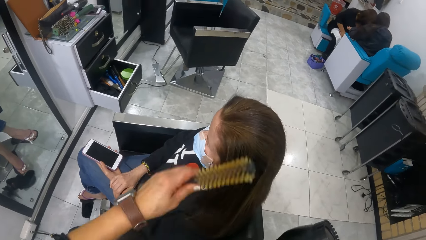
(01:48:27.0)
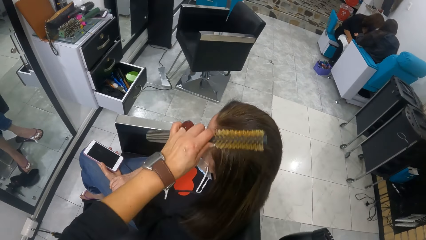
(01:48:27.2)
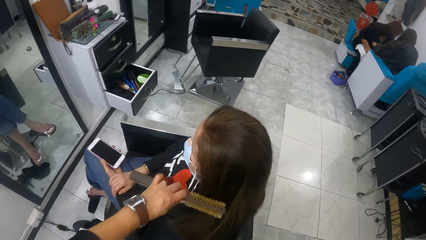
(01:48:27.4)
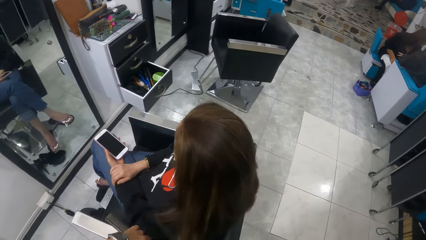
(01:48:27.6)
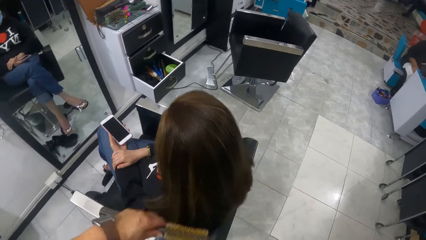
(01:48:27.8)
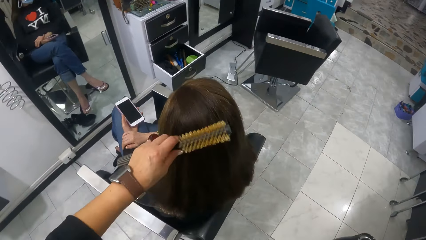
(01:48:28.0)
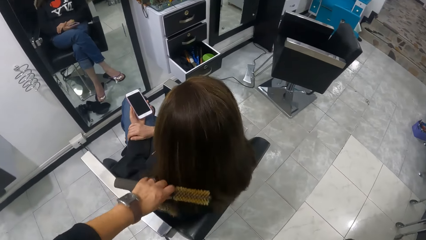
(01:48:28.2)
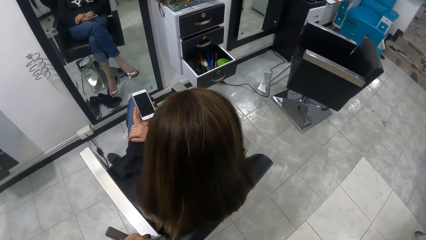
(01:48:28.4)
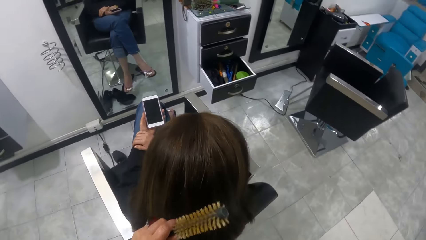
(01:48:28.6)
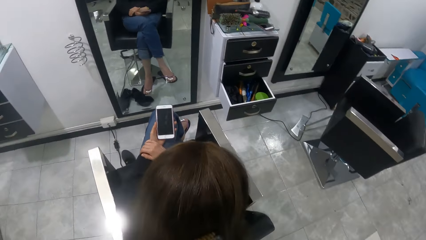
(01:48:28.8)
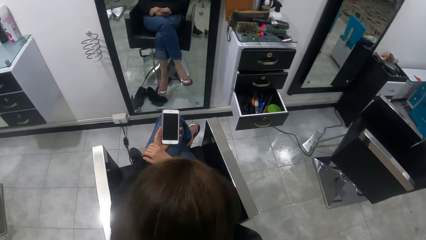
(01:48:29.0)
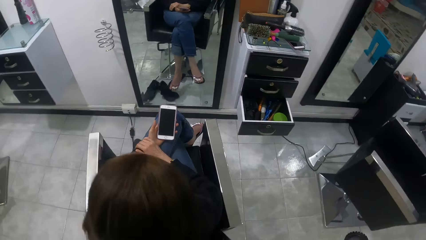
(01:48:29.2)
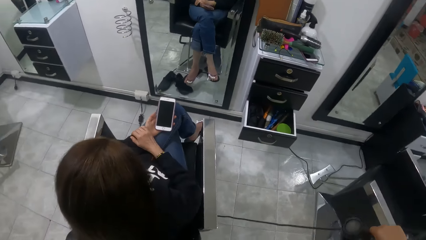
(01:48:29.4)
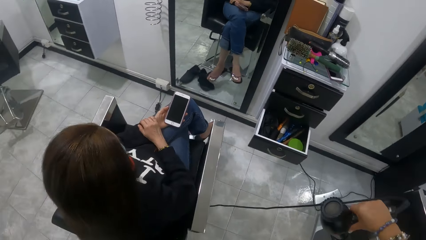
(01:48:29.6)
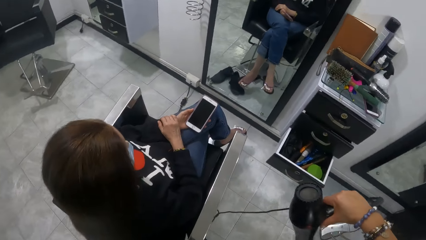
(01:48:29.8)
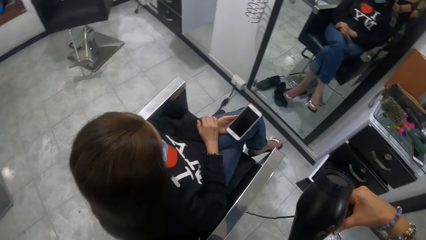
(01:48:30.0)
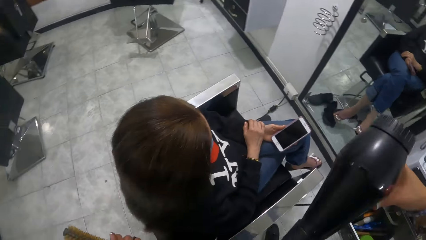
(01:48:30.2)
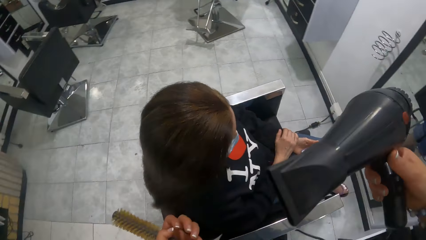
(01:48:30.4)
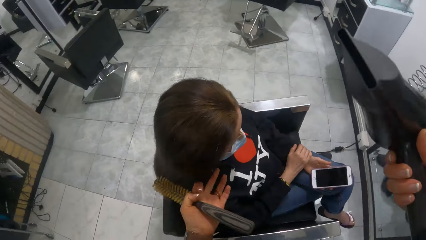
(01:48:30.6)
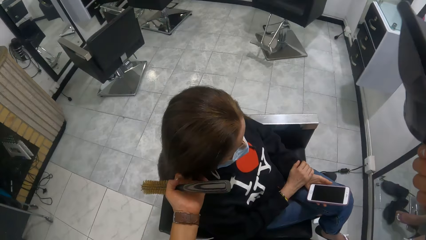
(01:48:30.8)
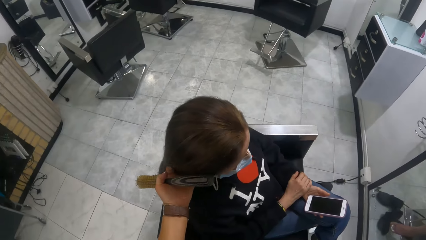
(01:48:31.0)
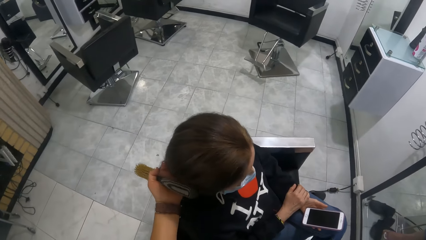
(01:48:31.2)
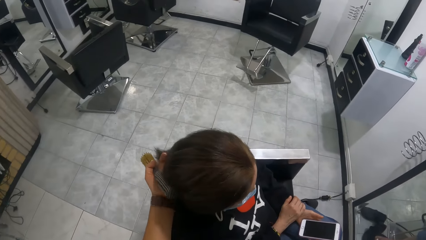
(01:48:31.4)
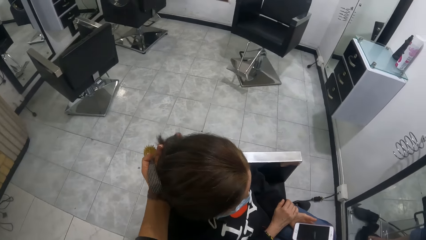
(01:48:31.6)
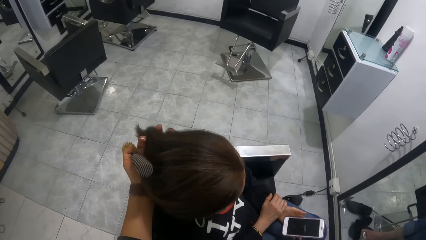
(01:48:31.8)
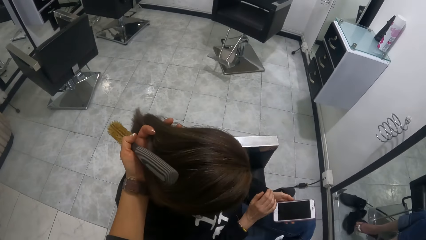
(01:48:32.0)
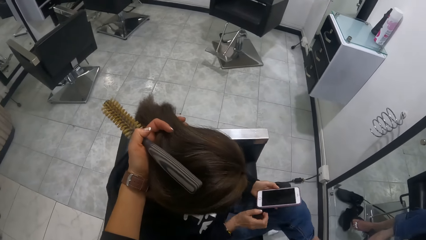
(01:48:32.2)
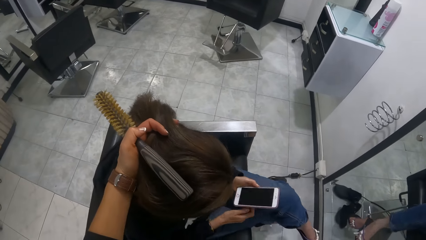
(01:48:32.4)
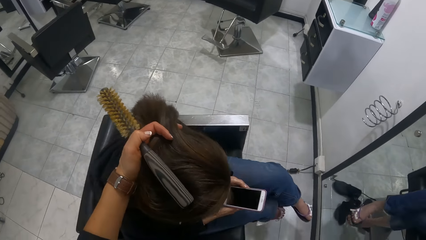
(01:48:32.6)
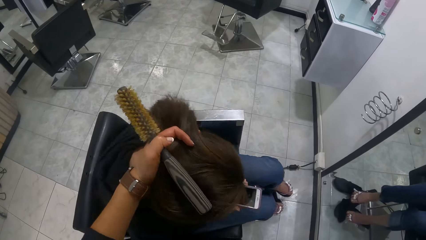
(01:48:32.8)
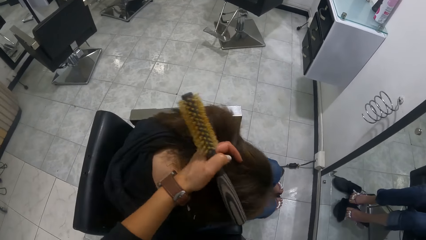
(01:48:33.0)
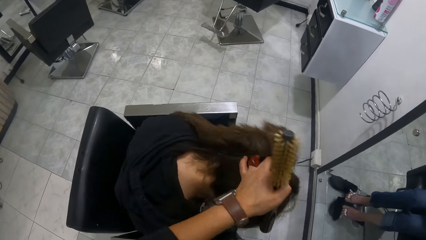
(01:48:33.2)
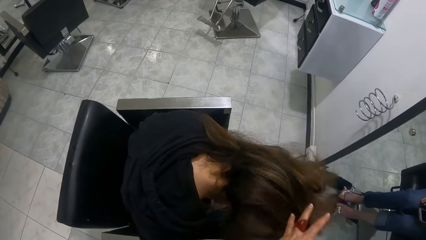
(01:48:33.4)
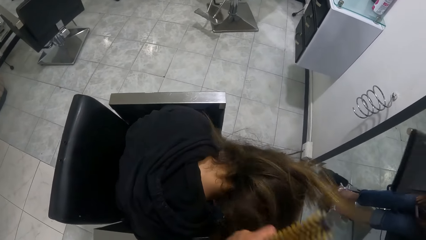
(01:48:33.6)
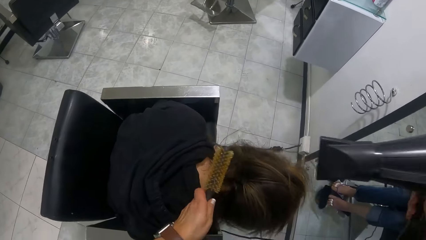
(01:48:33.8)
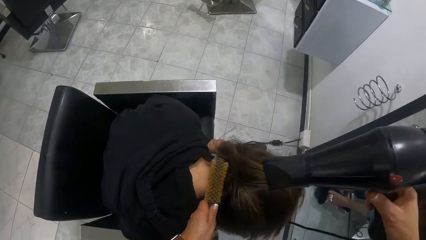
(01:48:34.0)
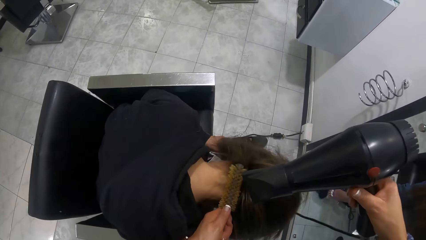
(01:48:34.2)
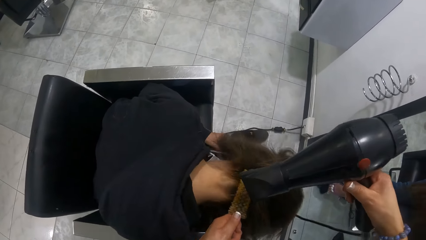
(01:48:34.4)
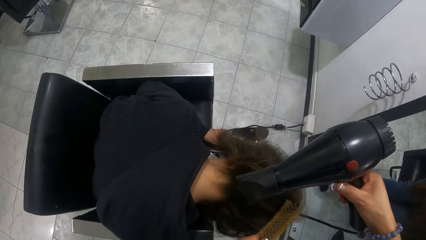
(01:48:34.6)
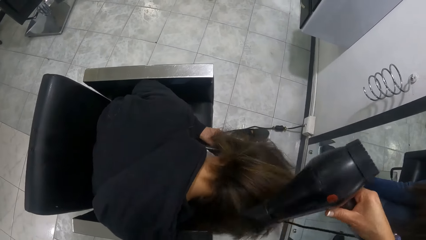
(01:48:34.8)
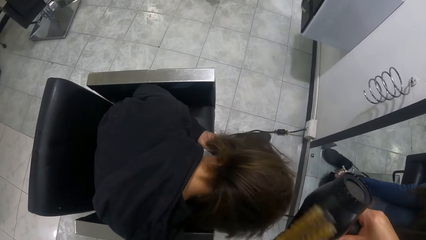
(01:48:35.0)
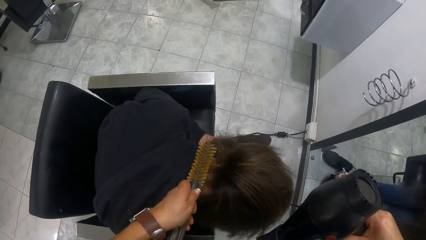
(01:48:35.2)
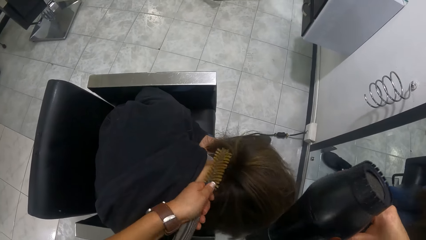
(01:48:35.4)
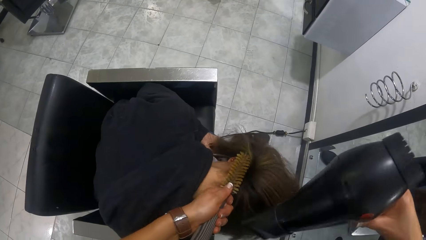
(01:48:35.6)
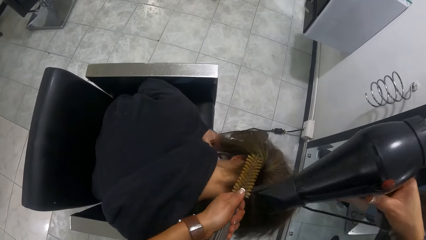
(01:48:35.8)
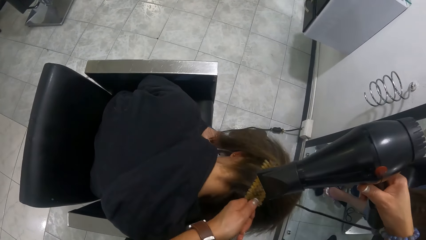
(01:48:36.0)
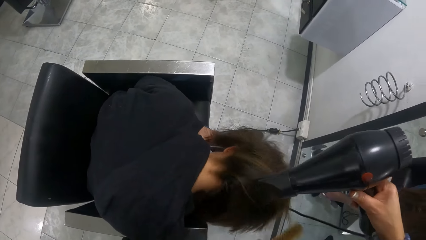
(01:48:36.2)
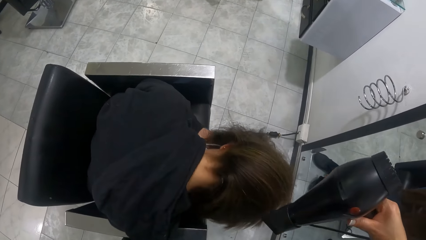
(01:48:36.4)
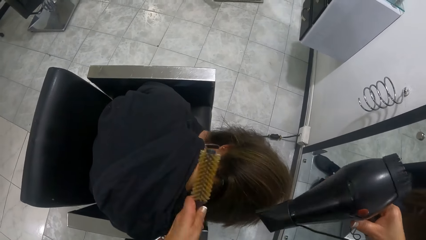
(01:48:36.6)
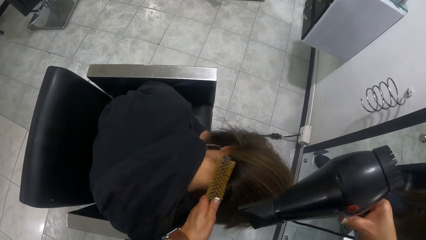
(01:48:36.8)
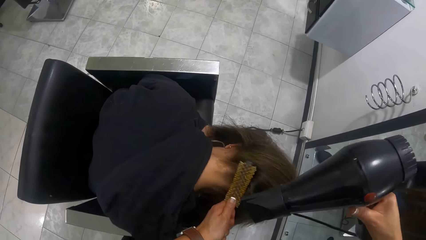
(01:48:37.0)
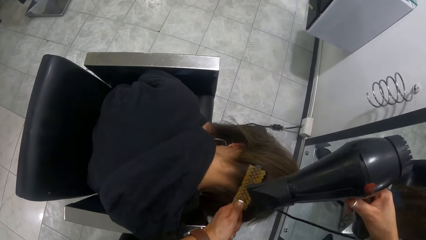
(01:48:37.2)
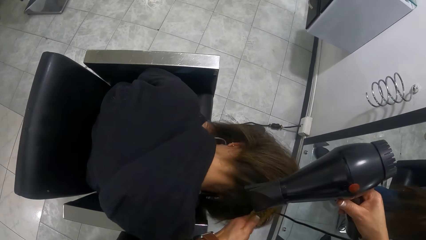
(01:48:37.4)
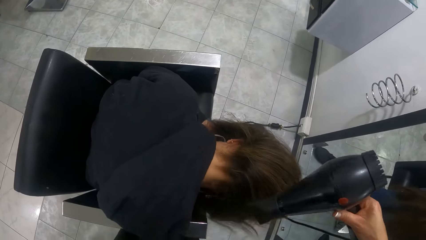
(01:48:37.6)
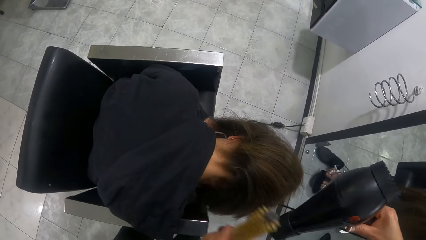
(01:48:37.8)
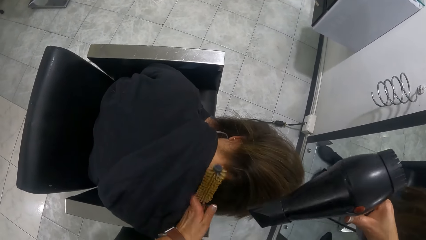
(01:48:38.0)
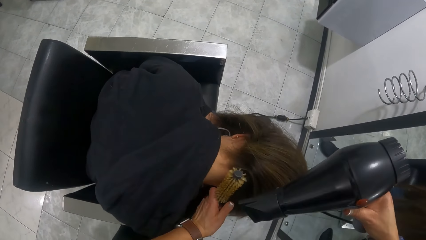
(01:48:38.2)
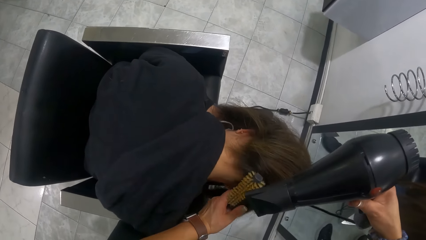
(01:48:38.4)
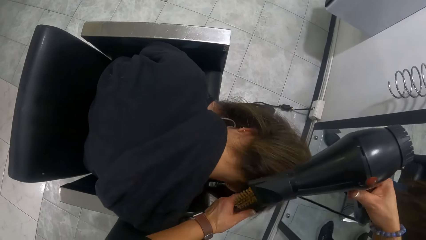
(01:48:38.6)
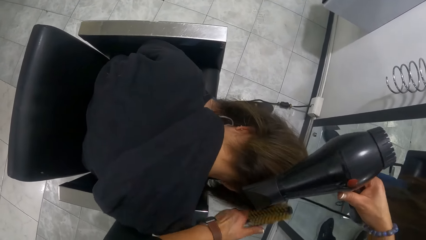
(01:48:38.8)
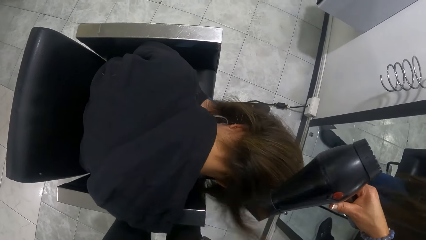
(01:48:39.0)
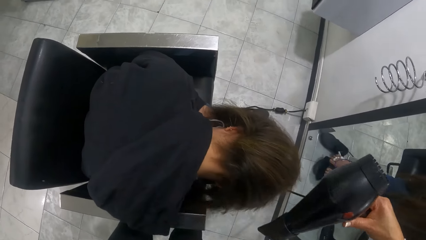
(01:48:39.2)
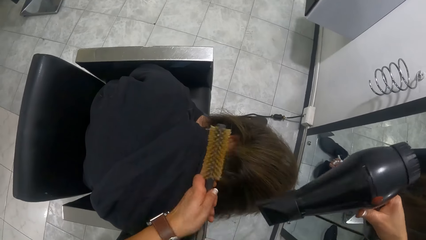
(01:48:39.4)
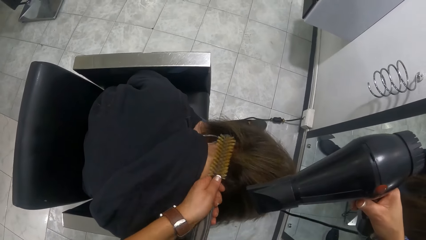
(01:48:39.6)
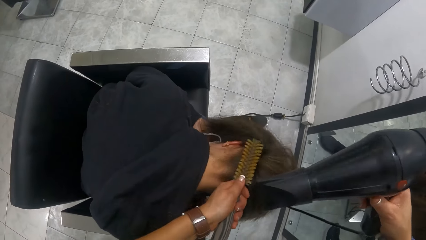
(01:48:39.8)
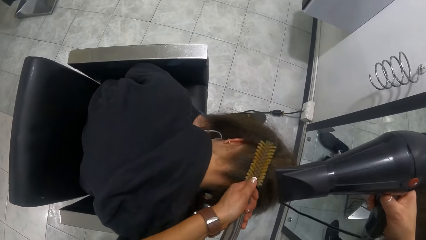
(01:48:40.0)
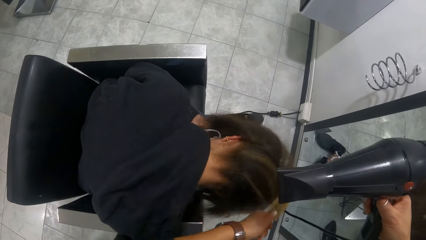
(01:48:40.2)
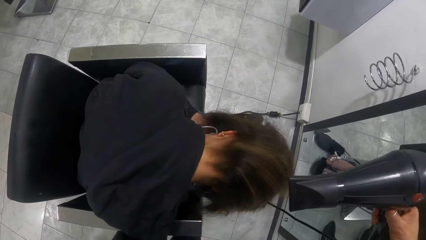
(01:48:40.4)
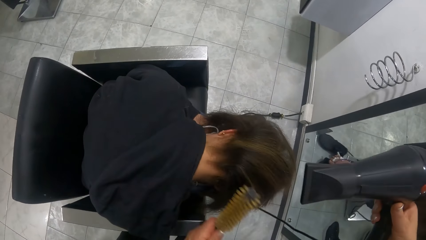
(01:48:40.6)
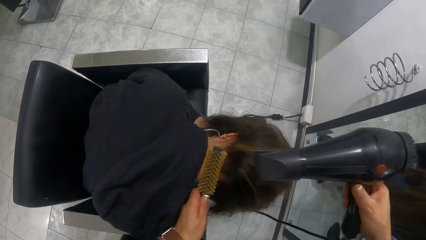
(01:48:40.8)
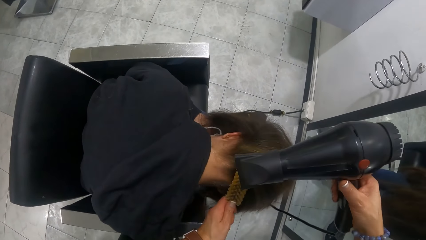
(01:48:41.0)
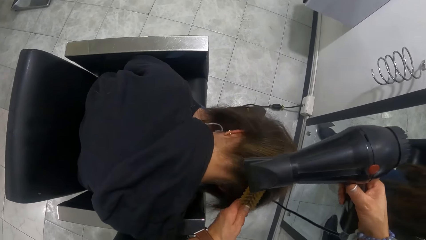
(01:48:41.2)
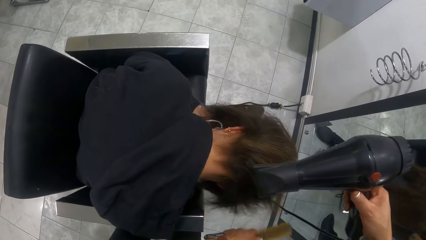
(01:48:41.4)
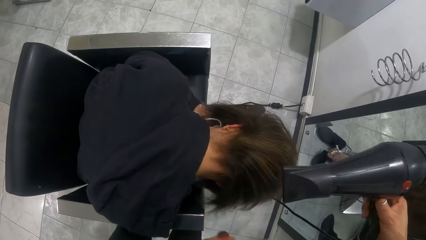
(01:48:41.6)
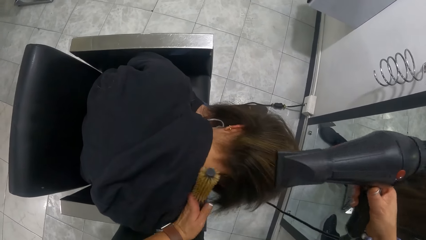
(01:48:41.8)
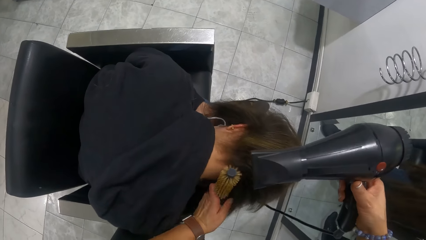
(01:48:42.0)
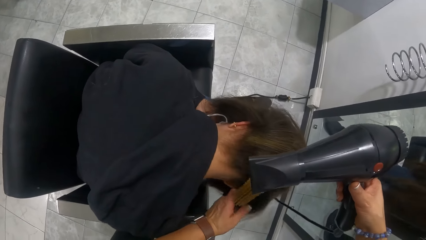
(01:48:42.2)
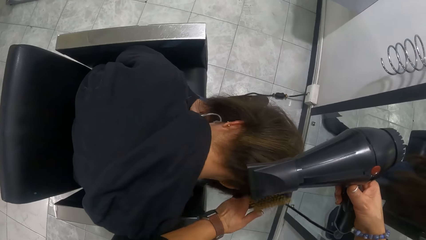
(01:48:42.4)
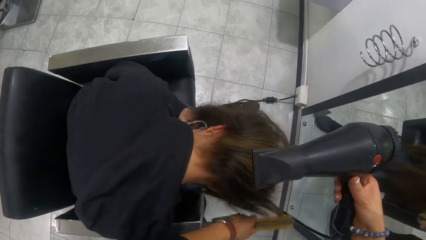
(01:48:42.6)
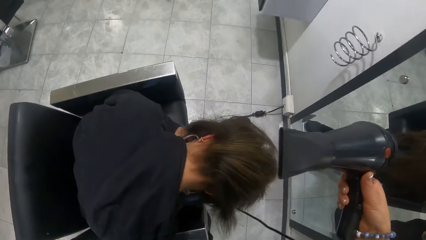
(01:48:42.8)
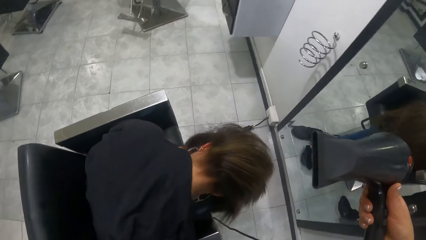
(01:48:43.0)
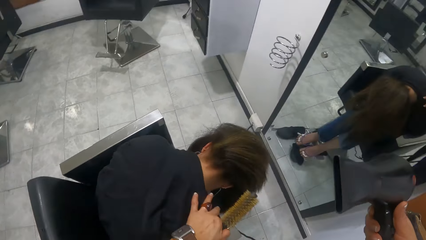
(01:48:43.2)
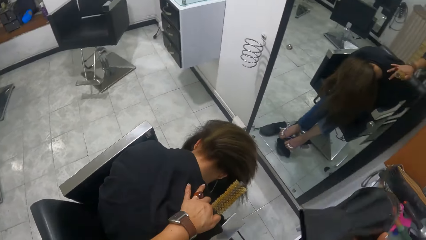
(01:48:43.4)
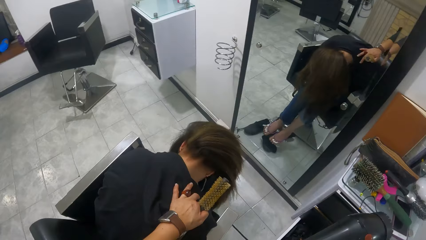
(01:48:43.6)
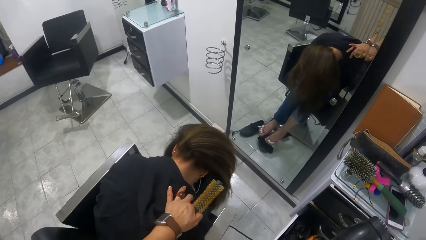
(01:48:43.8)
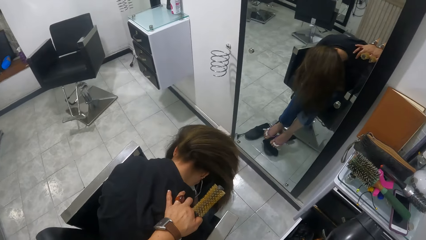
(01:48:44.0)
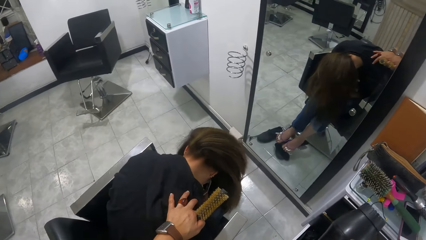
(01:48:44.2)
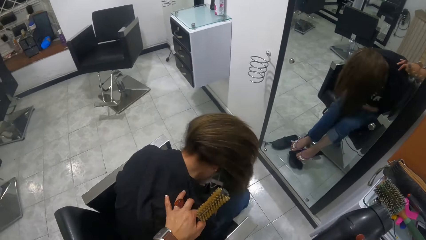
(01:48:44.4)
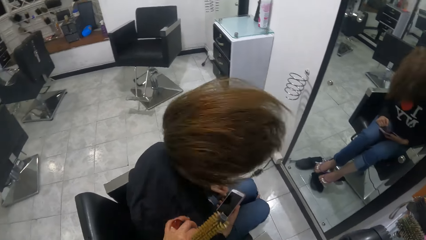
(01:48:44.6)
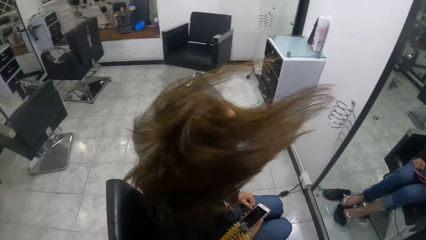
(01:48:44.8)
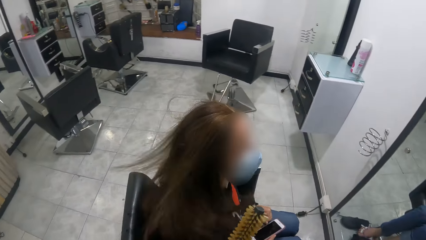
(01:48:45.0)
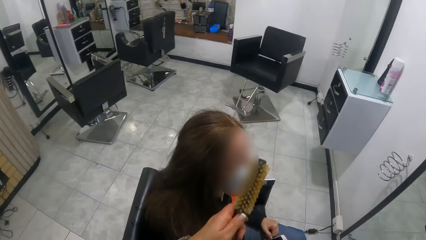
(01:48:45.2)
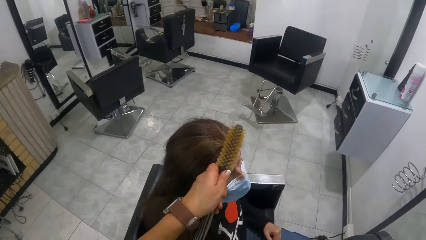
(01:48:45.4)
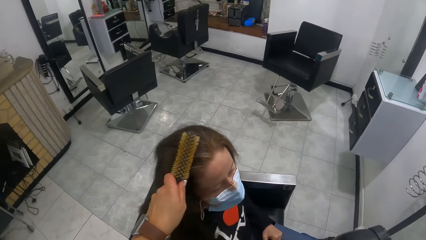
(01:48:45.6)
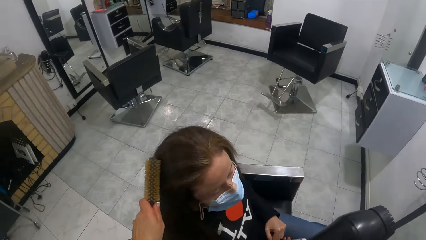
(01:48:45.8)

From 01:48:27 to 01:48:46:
The camera wearer brushes the woman's hair with the hair brush in her left hand. She moves the woman's hair with her left hand. She touches the woman's hair. The woman bends her head. The woman holds the phone with her hands. The camera wearer dries the woman's hair with the hair dryer in her right hand. She straightens the woman's hair. She places her left hand on the woman's right shoulder. The woman raises her head. The camera wearer brushes the woman's hair with the hair brush in her left hand.
